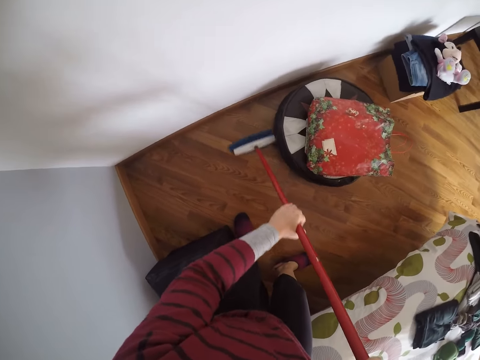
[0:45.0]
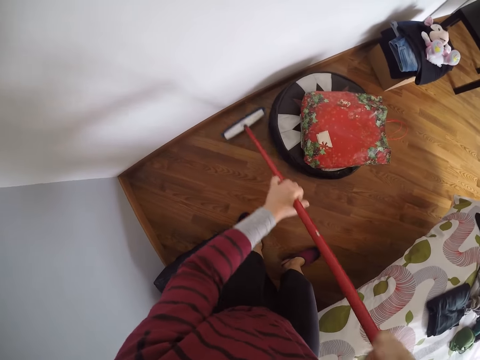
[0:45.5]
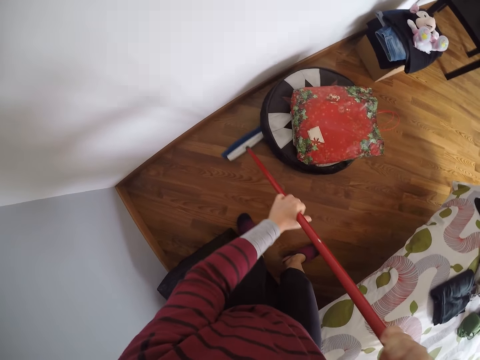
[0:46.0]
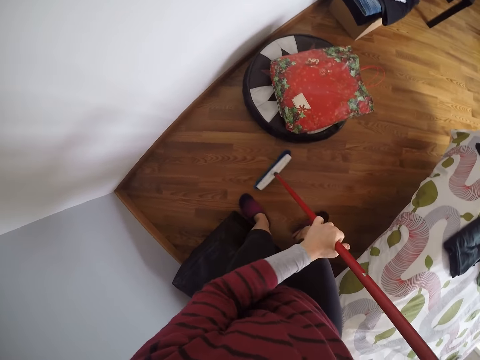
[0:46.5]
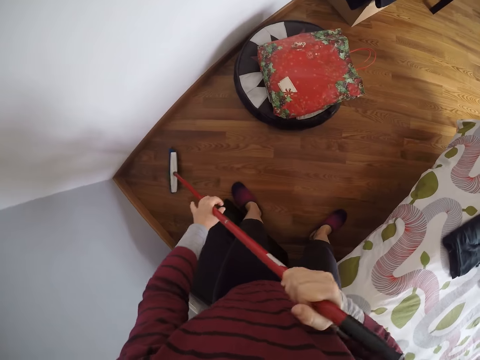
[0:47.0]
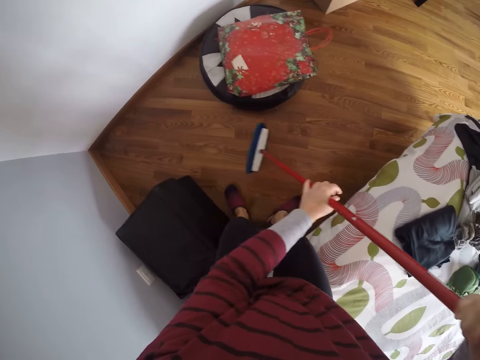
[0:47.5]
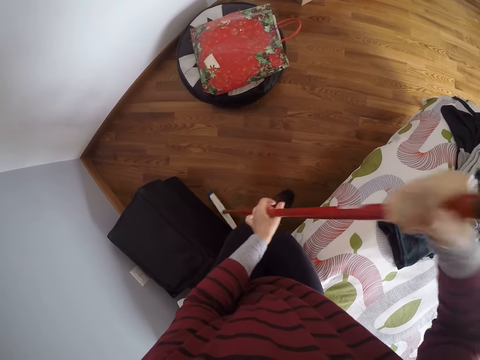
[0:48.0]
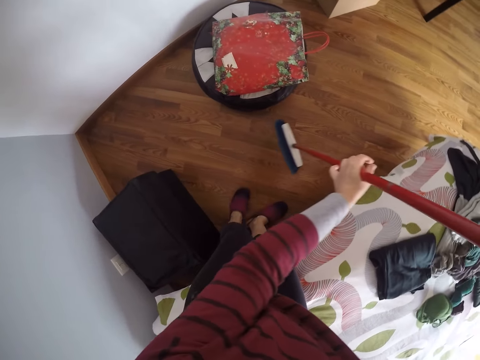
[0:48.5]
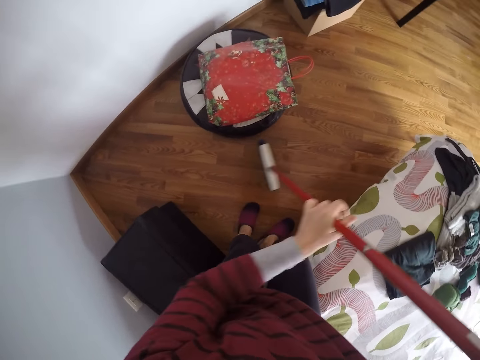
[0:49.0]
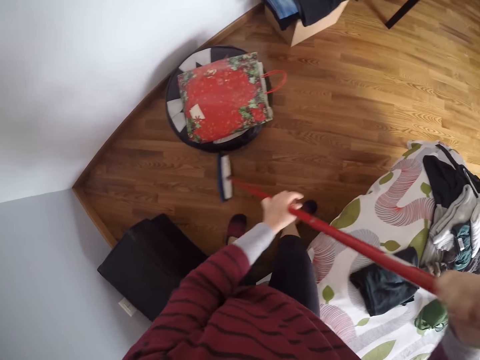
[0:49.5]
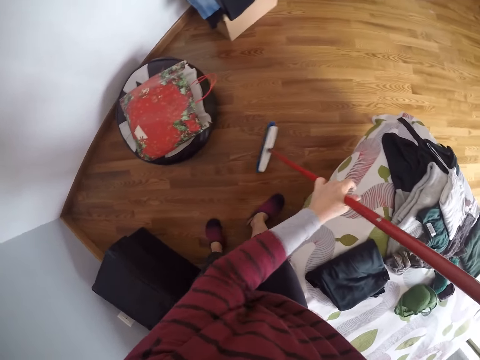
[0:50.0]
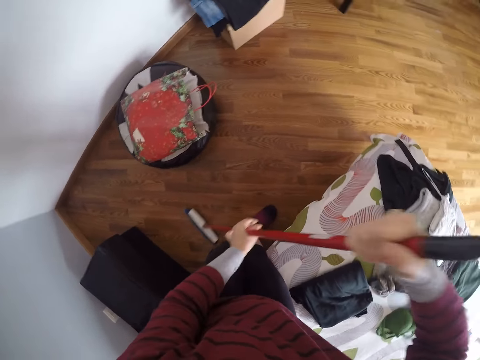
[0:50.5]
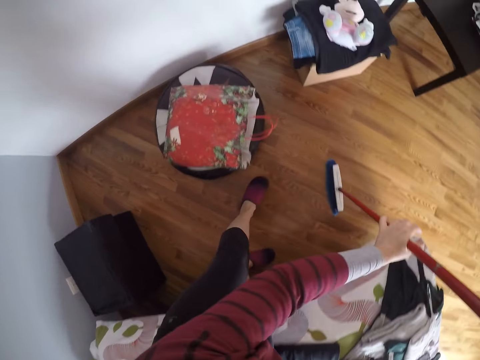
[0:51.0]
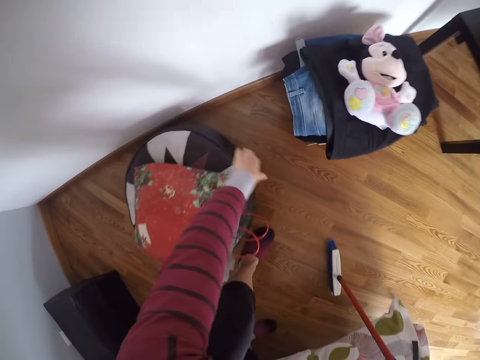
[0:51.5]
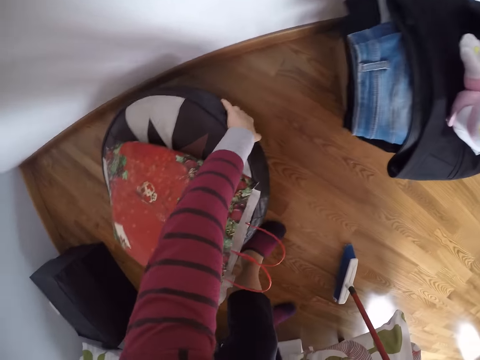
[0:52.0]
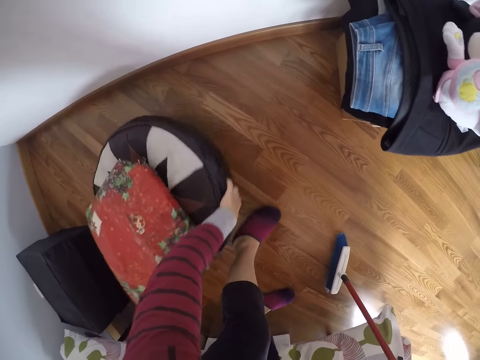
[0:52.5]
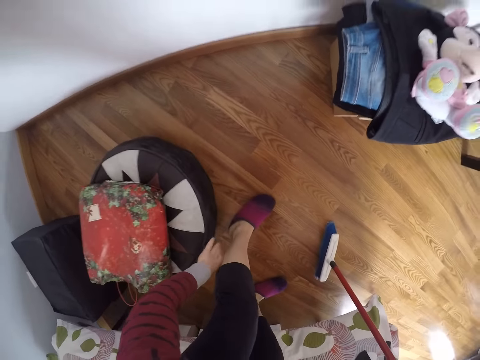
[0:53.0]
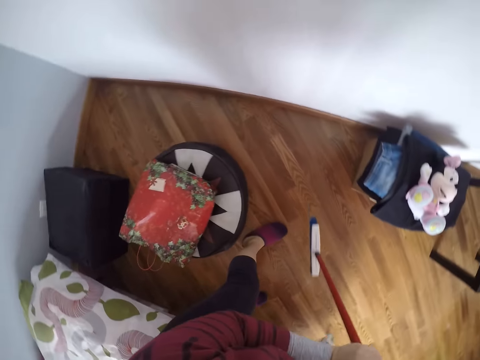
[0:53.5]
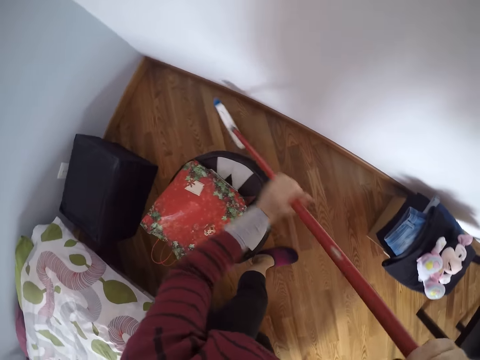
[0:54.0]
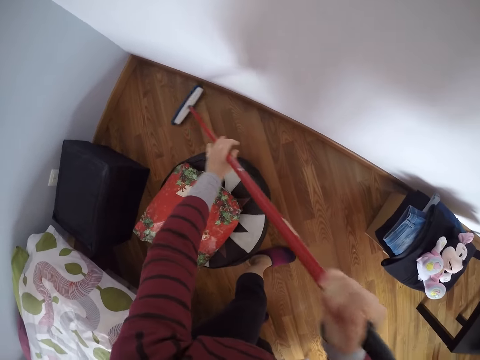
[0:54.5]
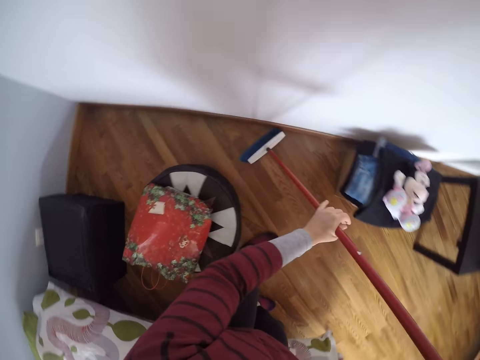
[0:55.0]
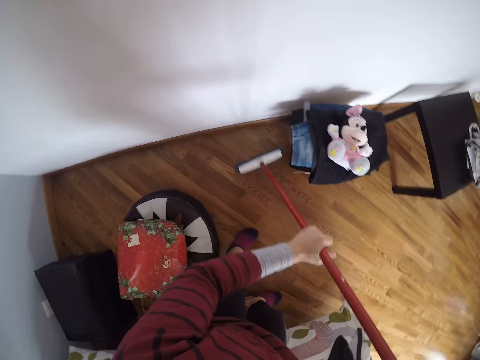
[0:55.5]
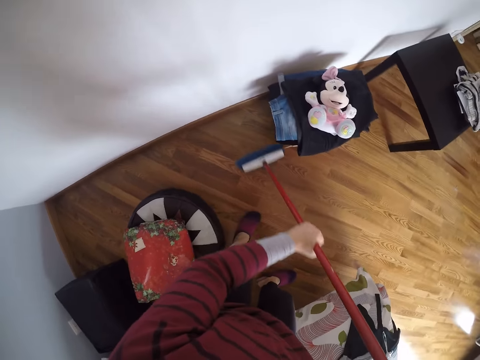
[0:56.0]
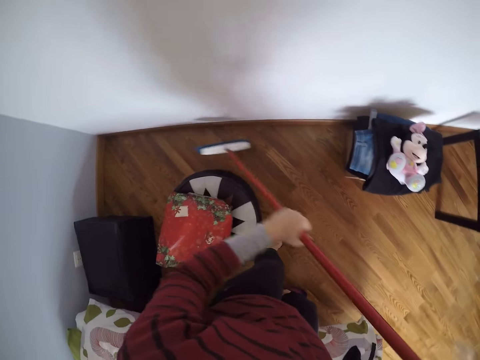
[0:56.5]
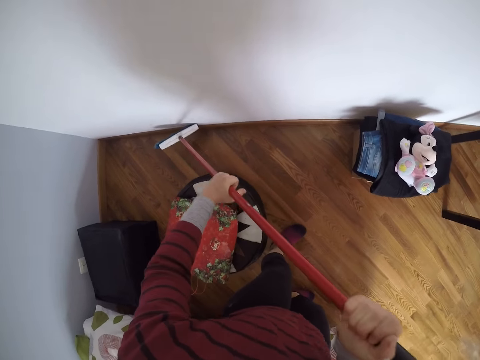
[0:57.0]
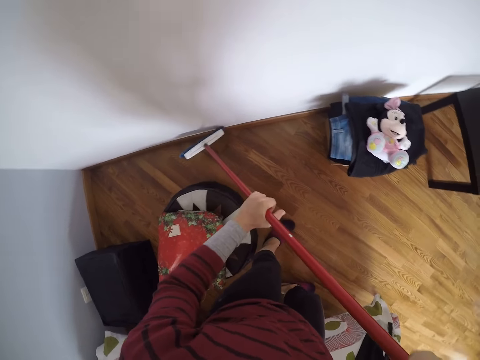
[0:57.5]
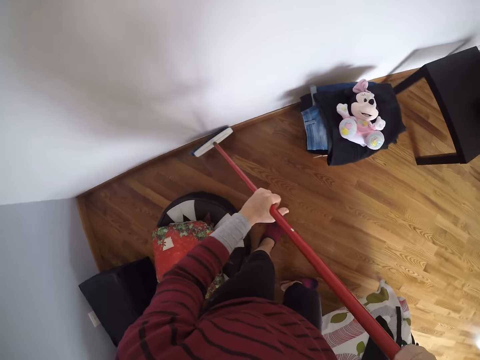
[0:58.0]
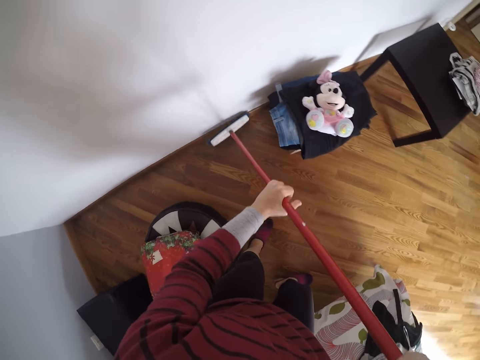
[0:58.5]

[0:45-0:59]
The camera wearer adjusts furniture with his left hand. He sweeps the ground with the broom.

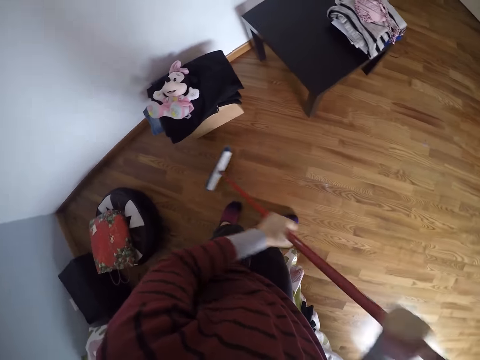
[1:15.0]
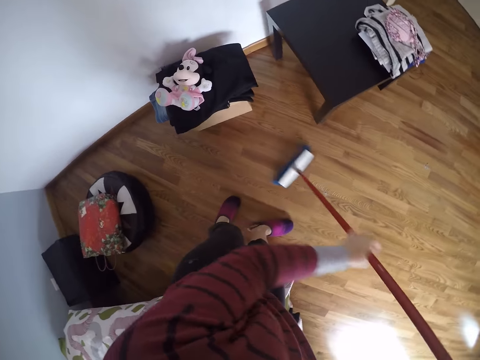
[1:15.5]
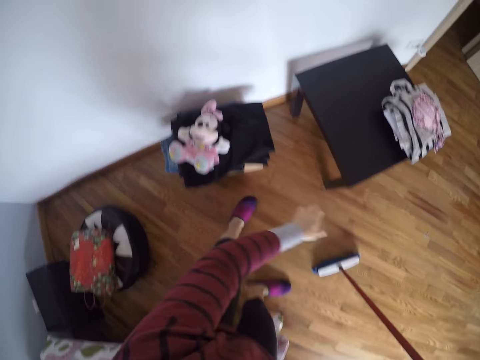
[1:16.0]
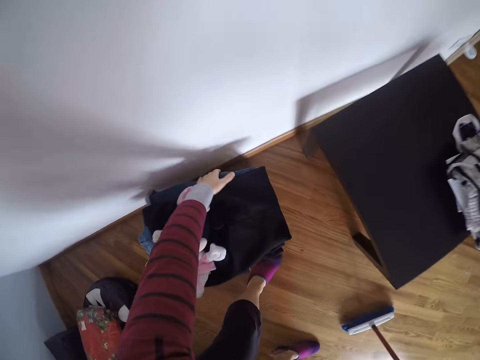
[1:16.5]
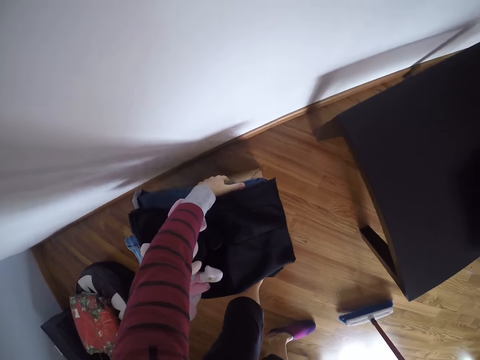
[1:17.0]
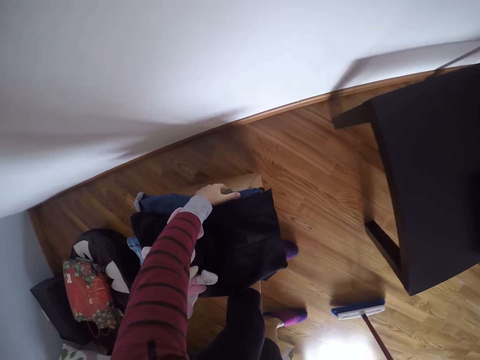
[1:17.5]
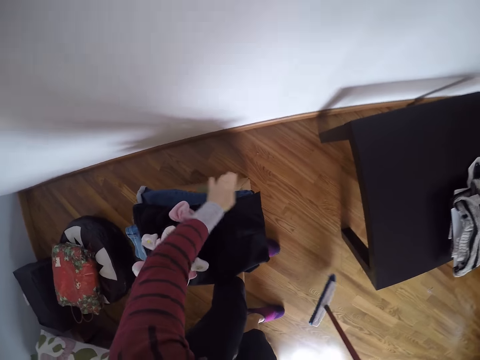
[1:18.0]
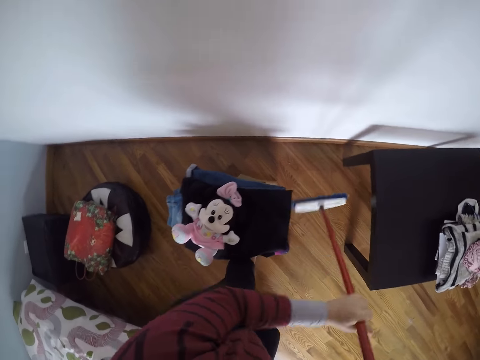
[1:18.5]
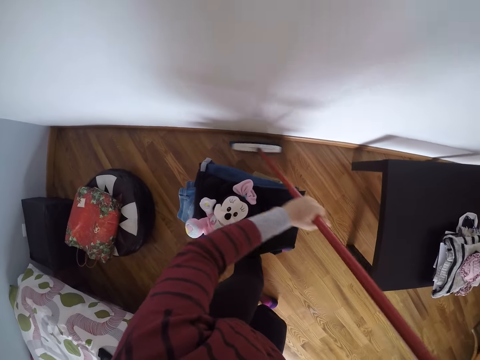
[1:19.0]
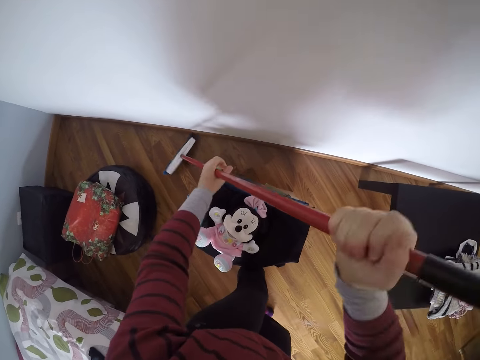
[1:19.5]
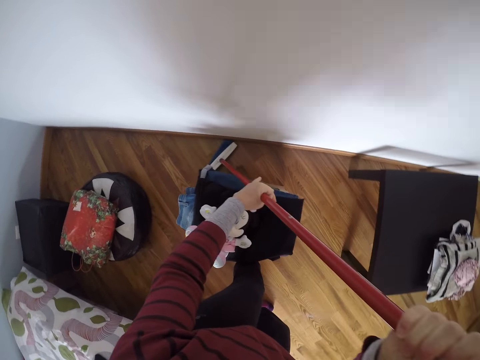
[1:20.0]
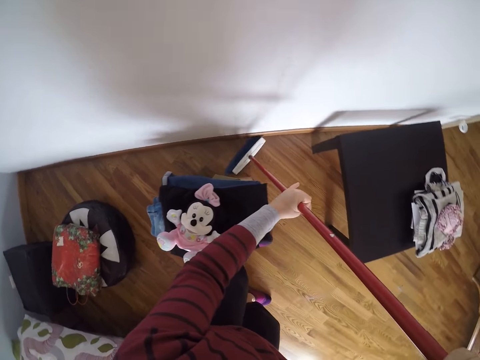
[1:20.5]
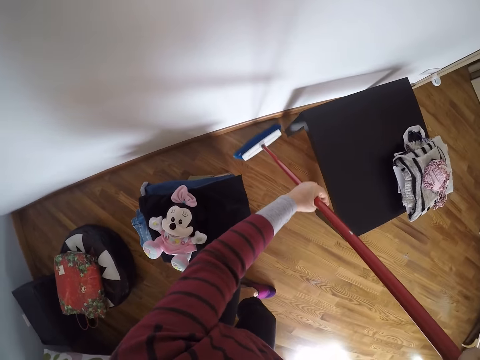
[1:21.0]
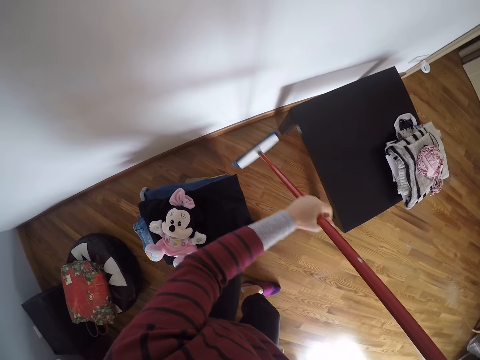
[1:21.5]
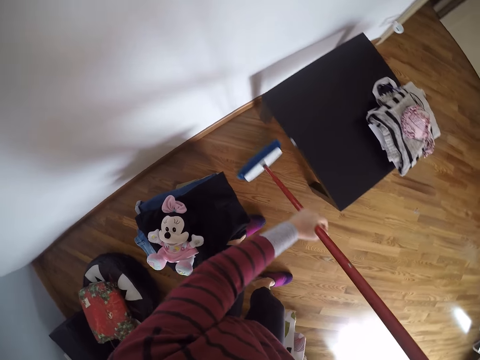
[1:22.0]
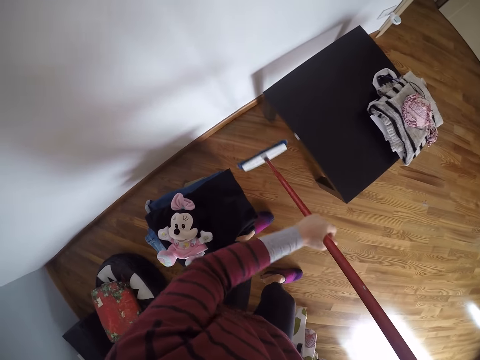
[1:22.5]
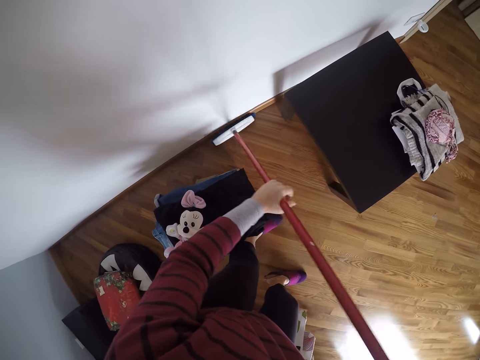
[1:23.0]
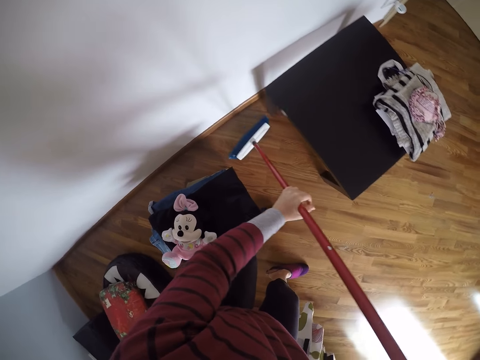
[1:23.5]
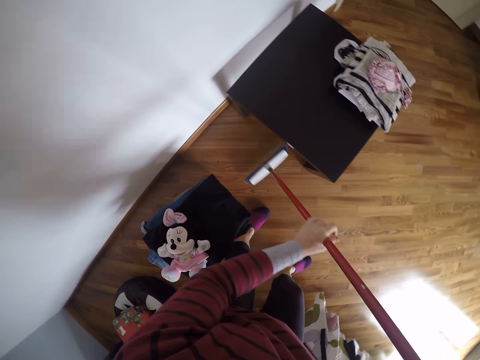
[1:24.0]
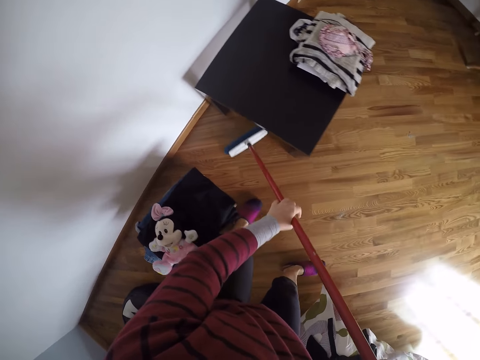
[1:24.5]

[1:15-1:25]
The camera wearer adjusts a carton with his left hand. He sweeps the ground with the broom.

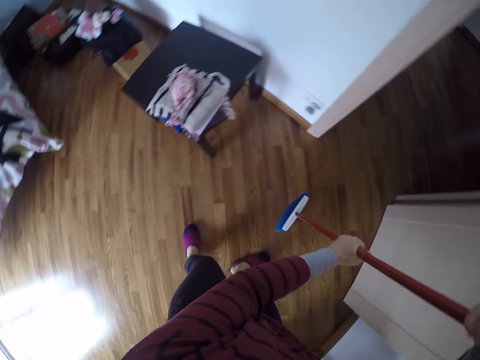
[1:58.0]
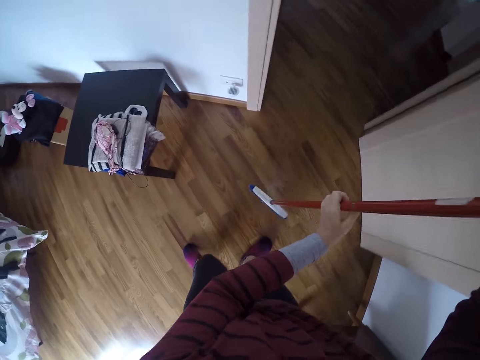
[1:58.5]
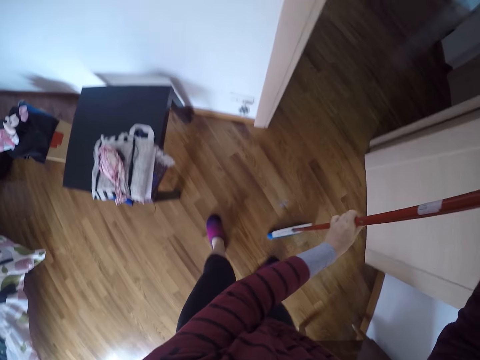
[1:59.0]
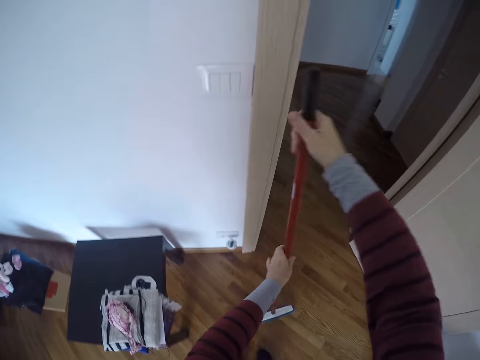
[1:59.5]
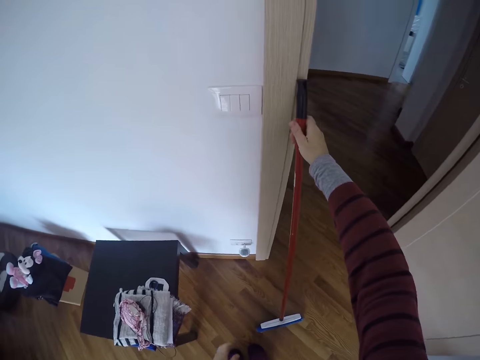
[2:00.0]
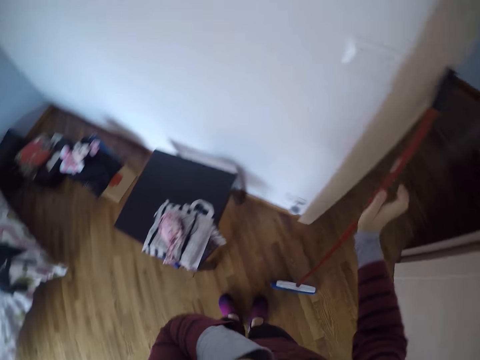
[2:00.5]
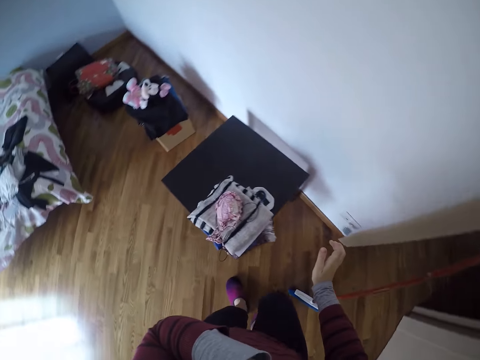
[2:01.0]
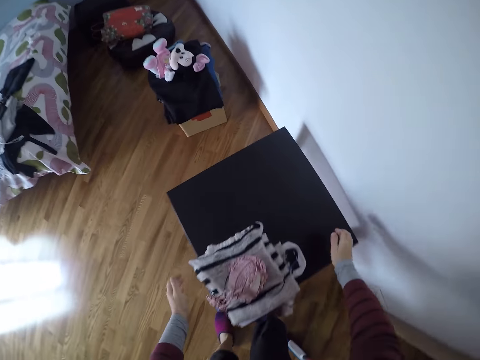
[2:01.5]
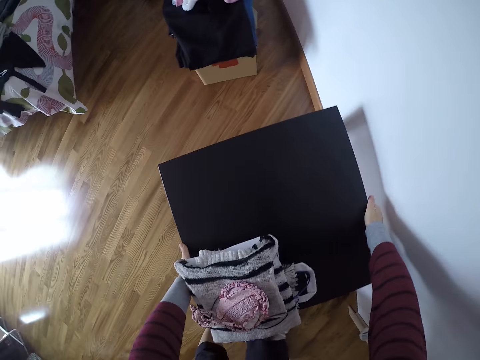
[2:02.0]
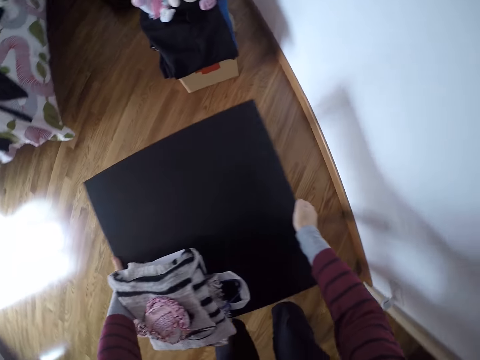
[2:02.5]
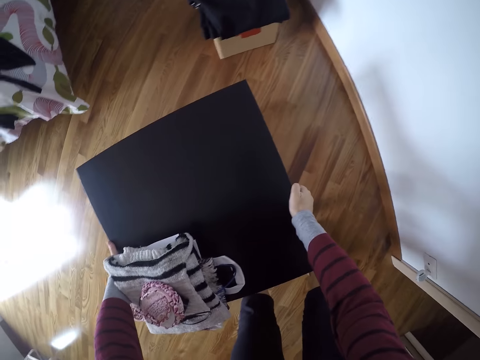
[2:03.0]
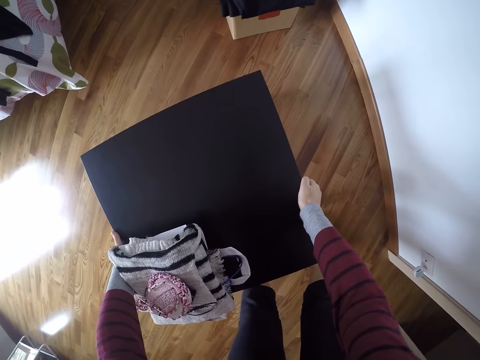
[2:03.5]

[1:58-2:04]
The camera wearer rests the broom against the wall with his right hand. He adjusts a table with both hands. He lifts the table.
